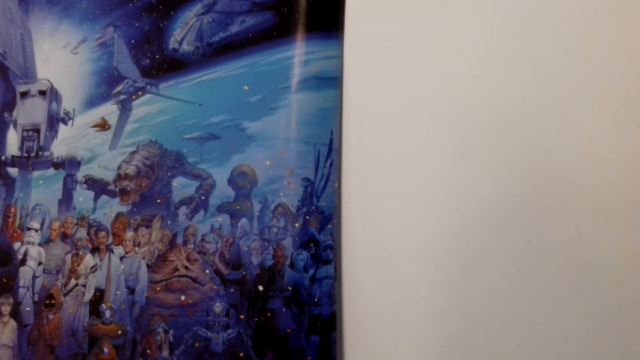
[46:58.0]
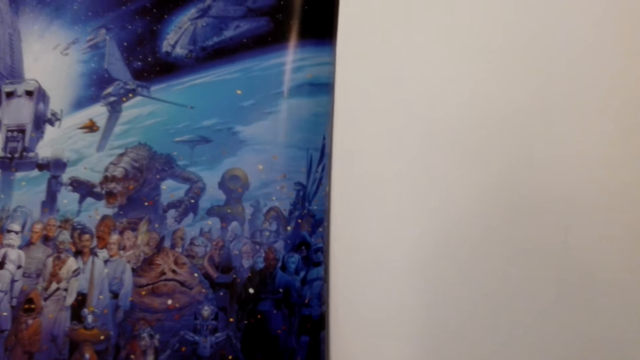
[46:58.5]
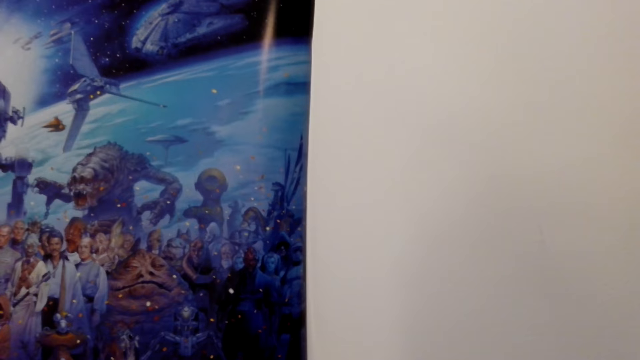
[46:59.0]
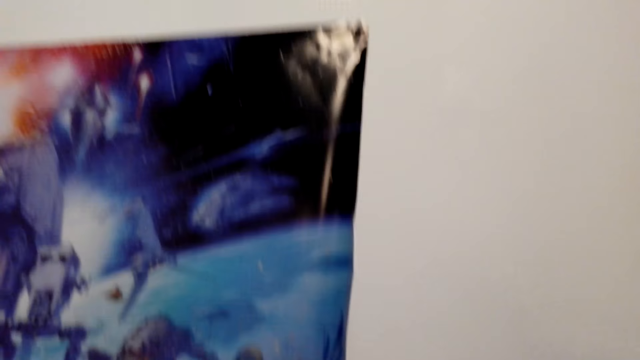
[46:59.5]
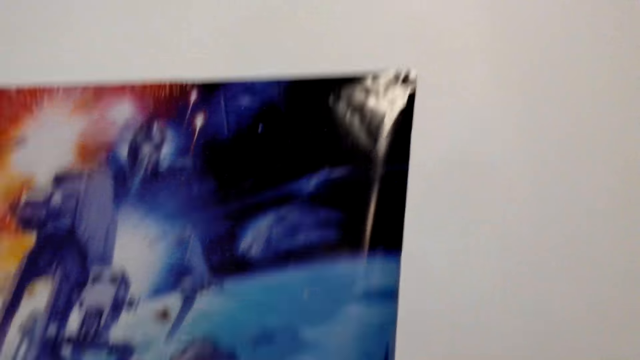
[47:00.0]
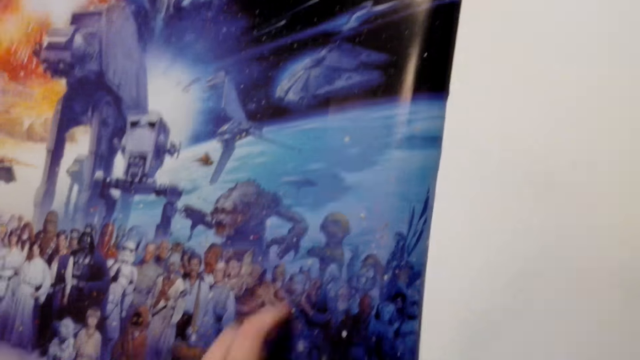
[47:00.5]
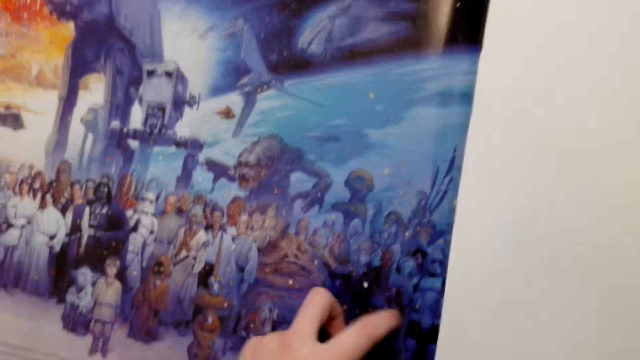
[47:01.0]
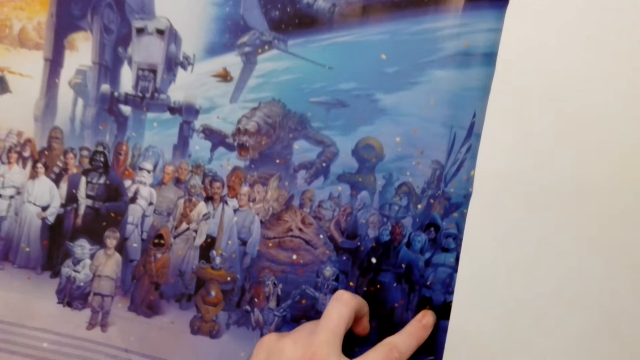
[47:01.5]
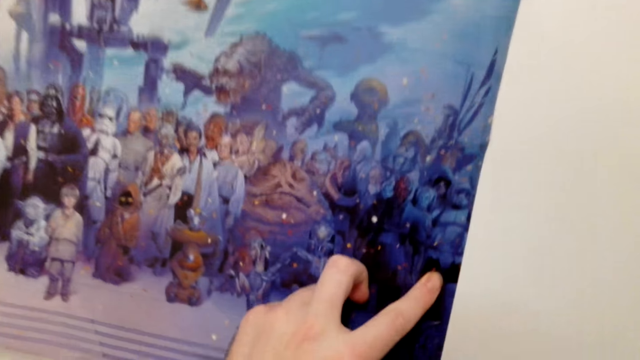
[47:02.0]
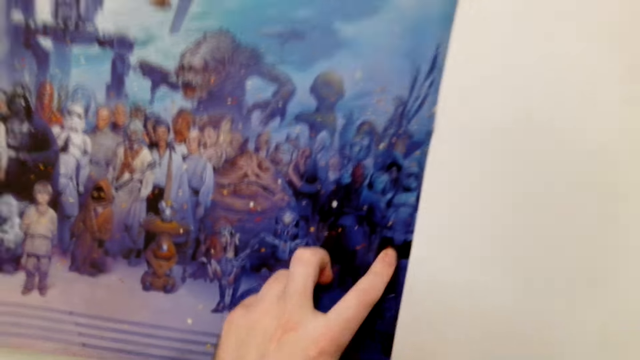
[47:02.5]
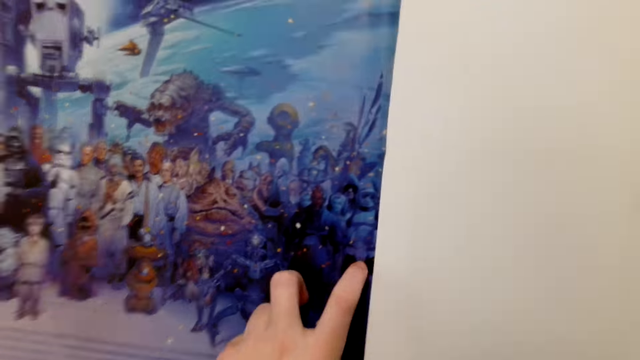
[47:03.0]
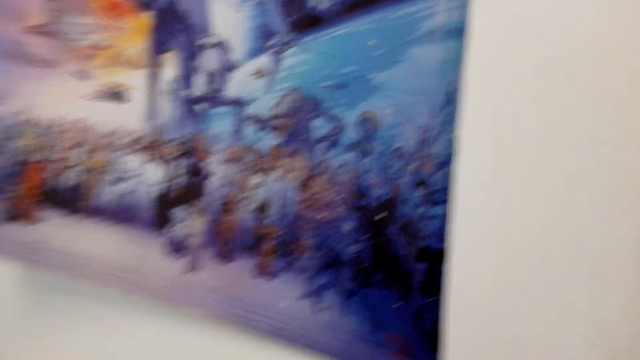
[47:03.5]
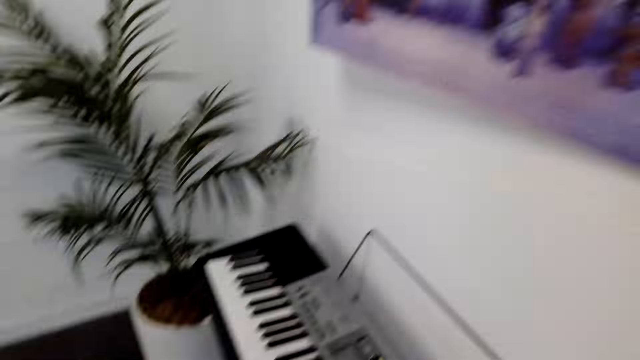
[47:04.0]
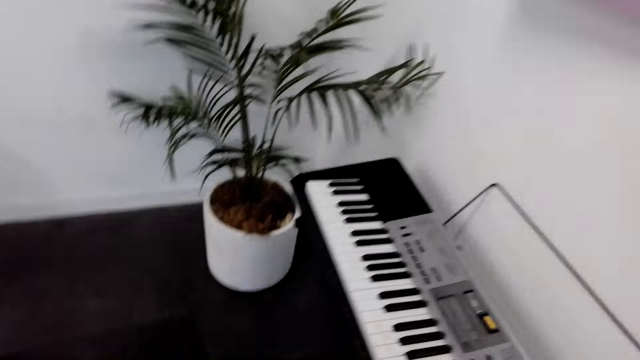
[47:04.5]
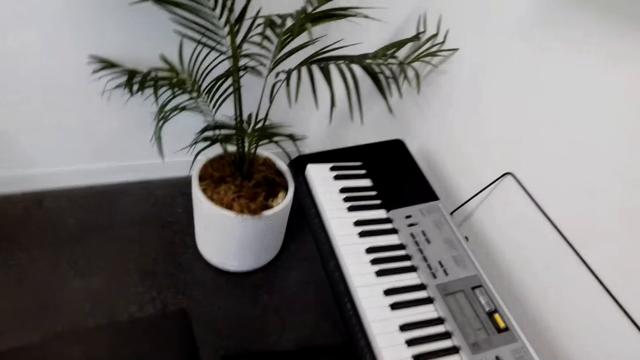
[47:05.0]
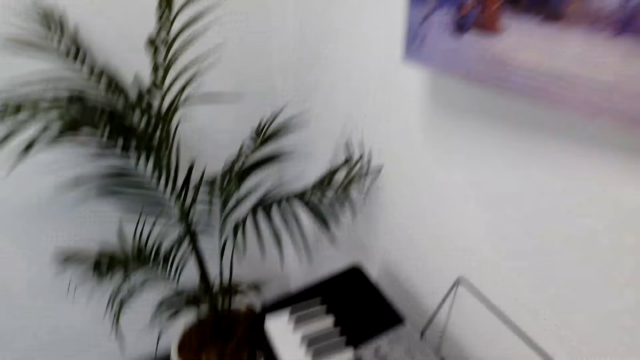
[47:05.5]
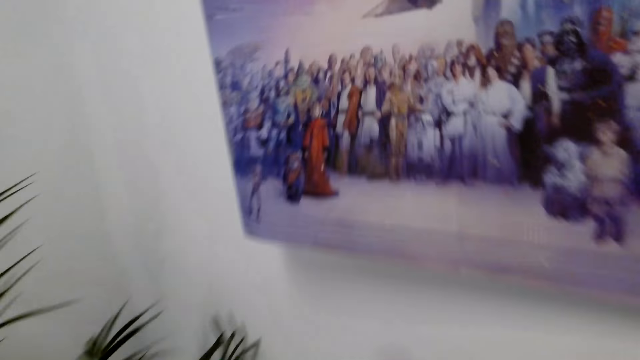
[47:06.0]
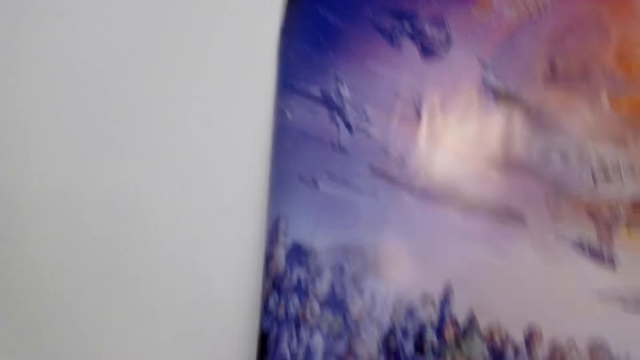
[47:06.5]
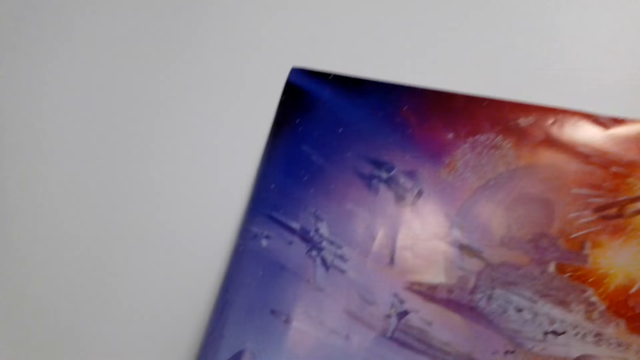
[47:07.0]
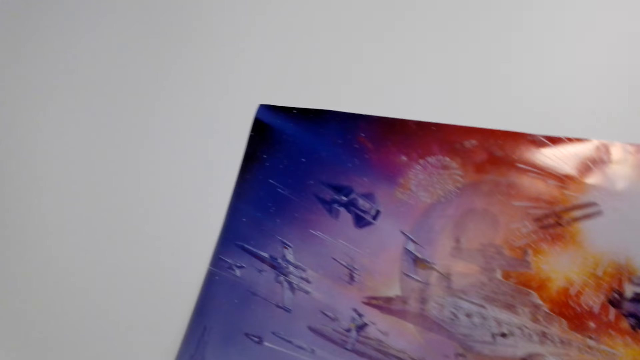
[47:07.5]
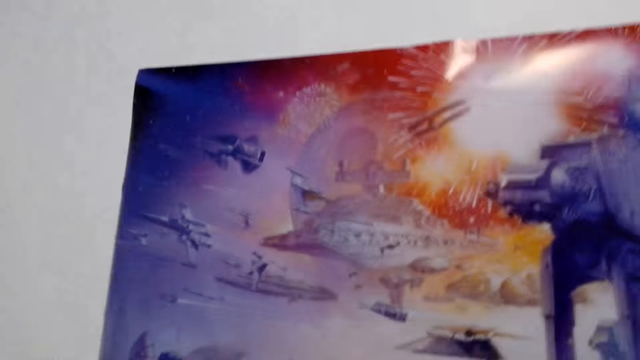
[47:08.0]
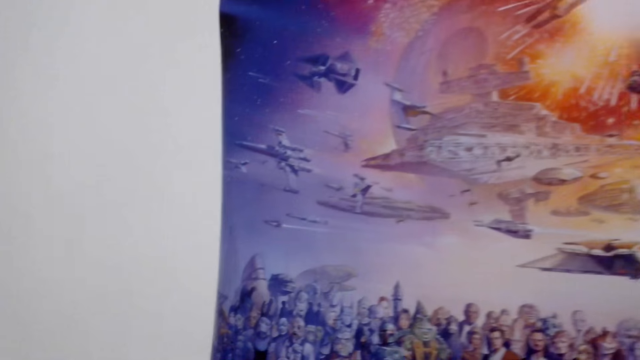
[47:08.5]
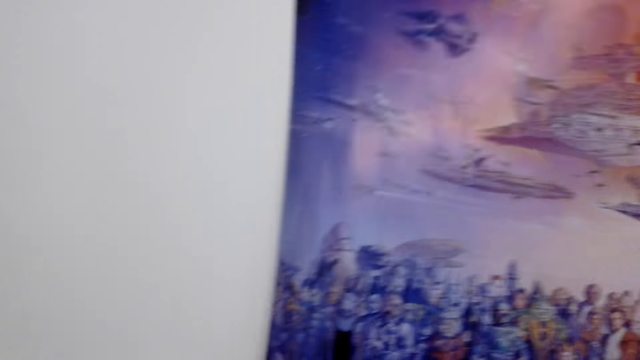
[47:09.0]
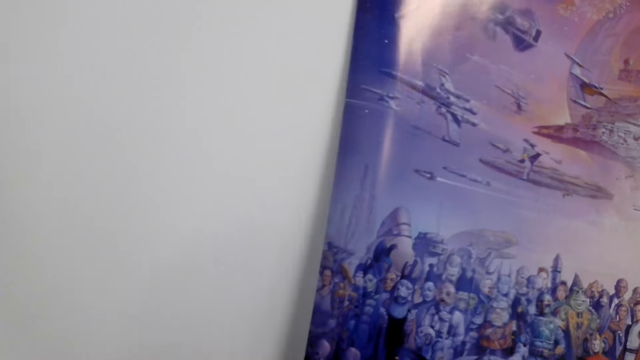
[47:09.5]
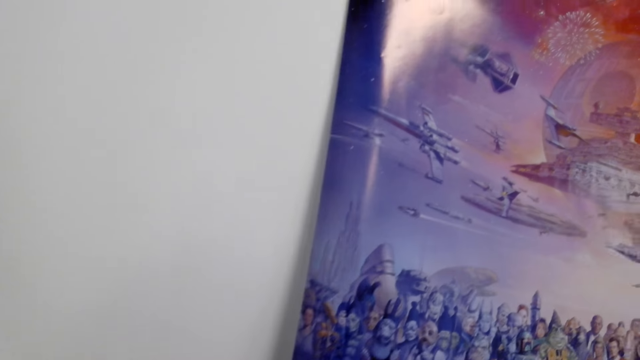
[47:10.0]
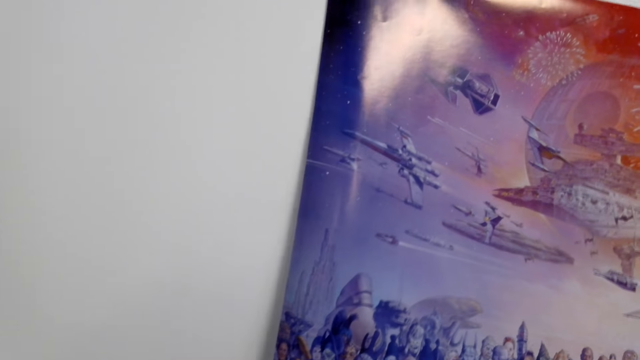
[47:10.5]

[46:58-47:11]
The camera wearer touches the picture. They look around. They look at the picture on the wall.

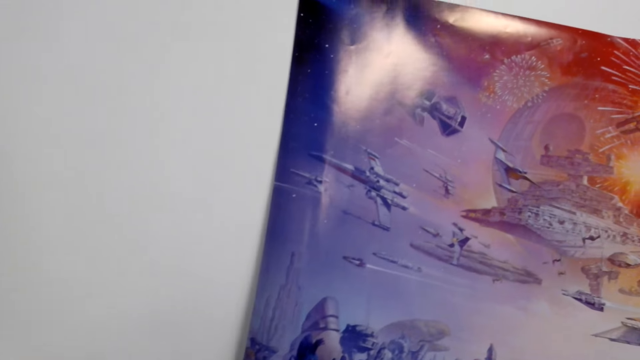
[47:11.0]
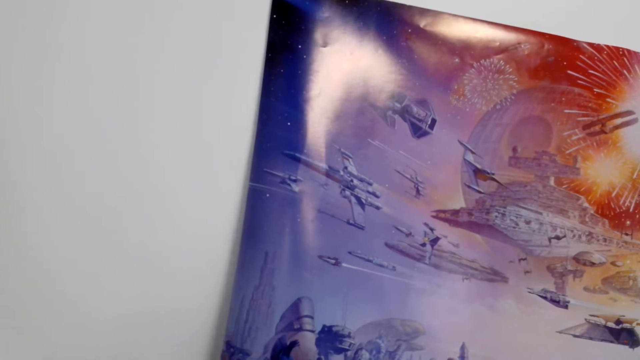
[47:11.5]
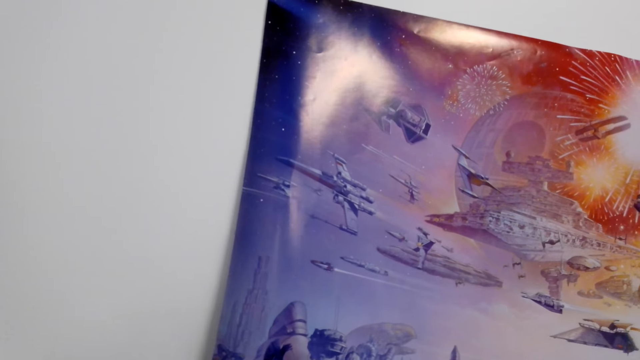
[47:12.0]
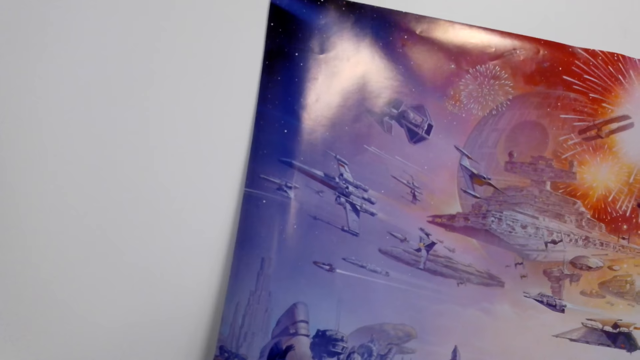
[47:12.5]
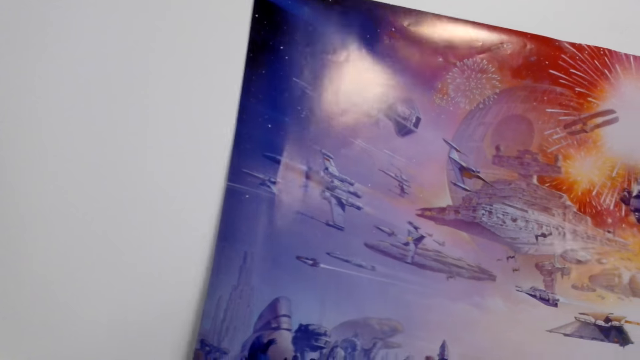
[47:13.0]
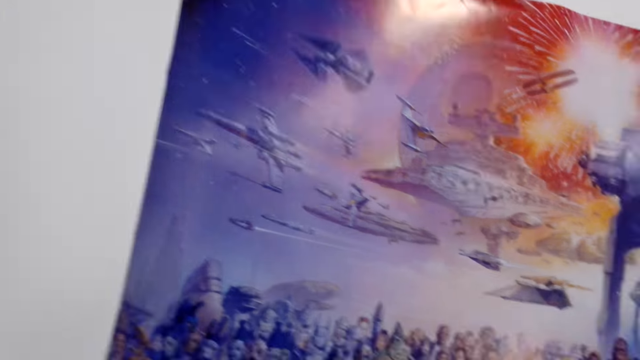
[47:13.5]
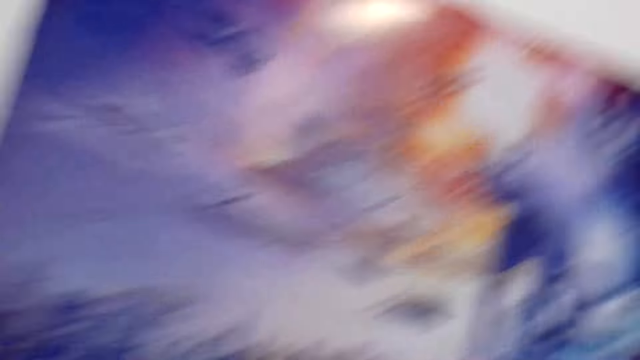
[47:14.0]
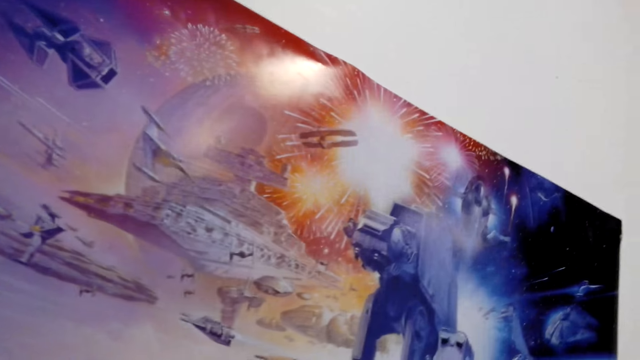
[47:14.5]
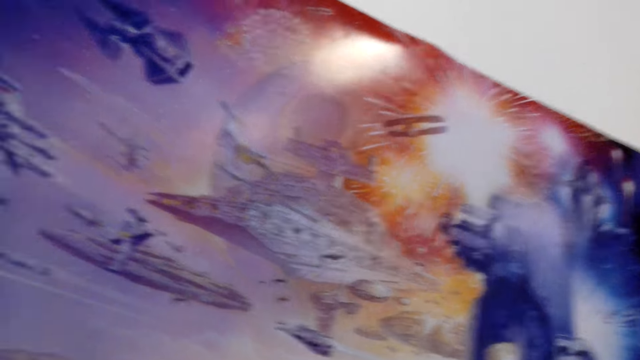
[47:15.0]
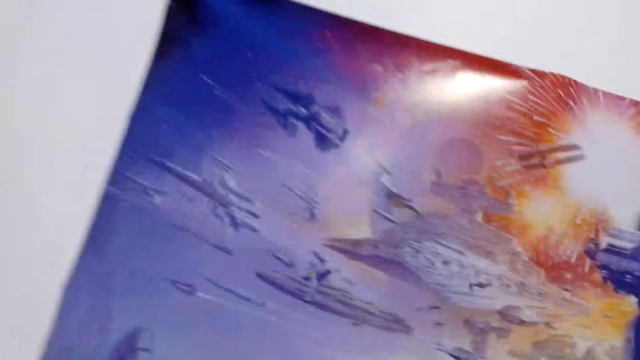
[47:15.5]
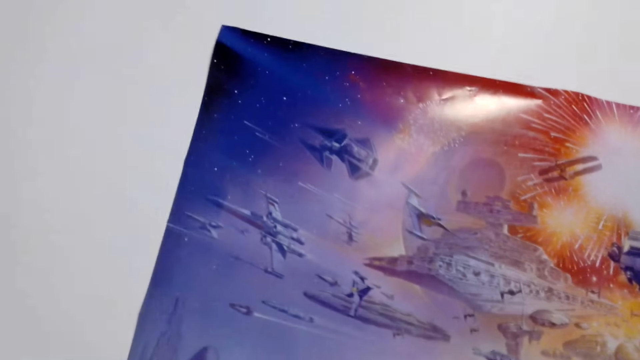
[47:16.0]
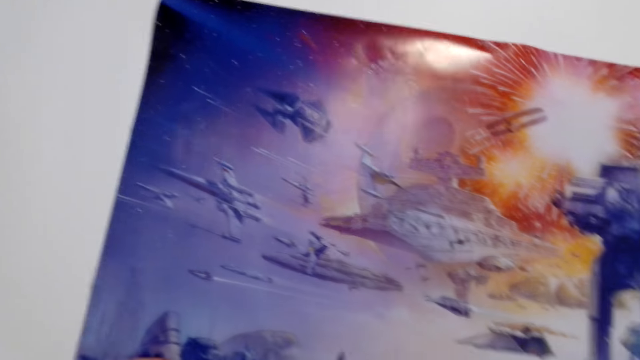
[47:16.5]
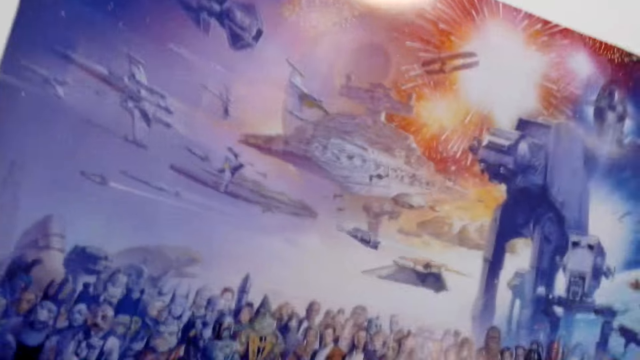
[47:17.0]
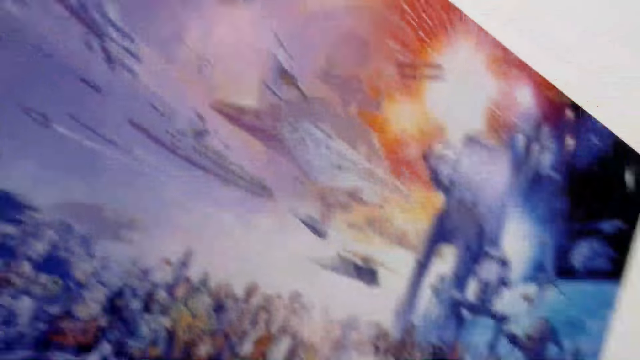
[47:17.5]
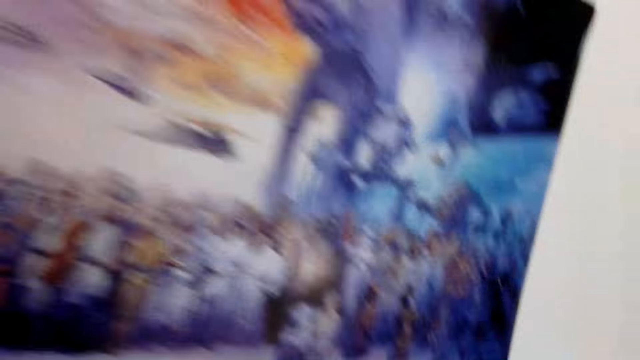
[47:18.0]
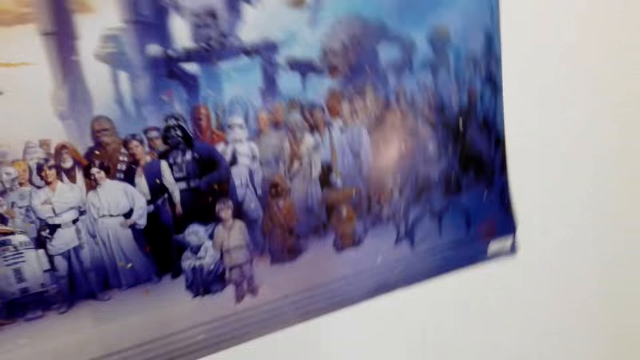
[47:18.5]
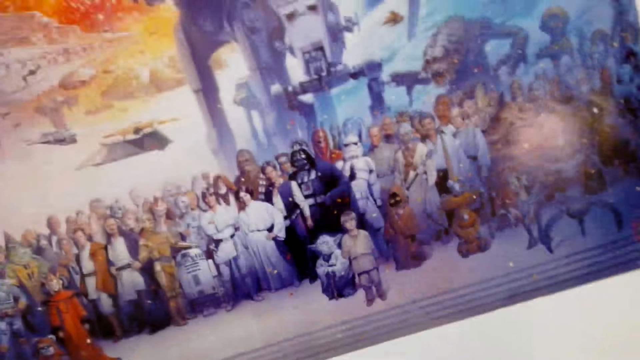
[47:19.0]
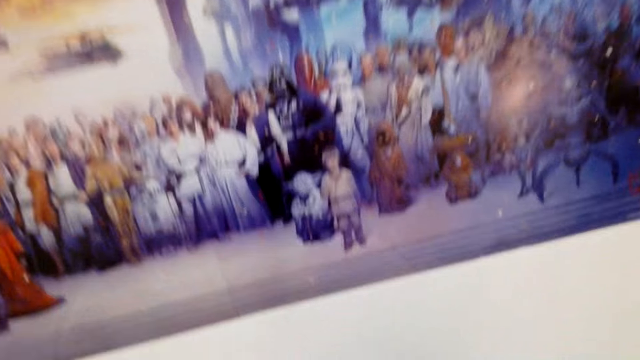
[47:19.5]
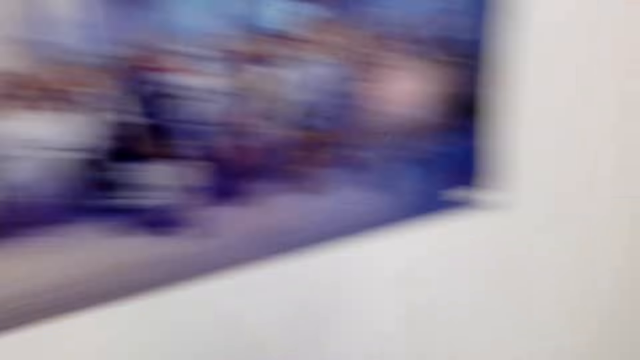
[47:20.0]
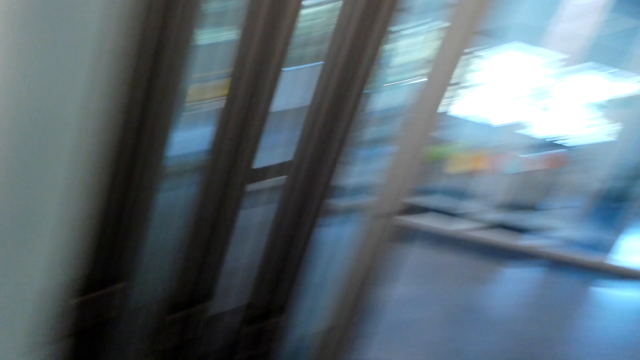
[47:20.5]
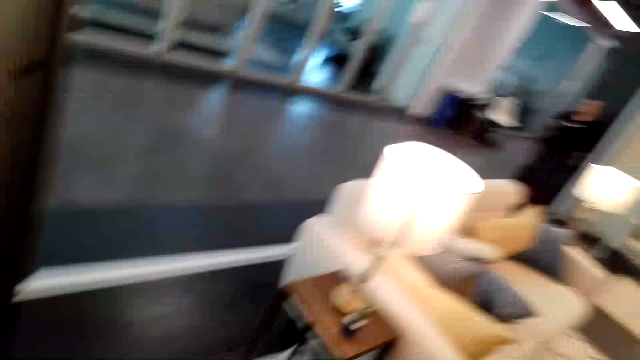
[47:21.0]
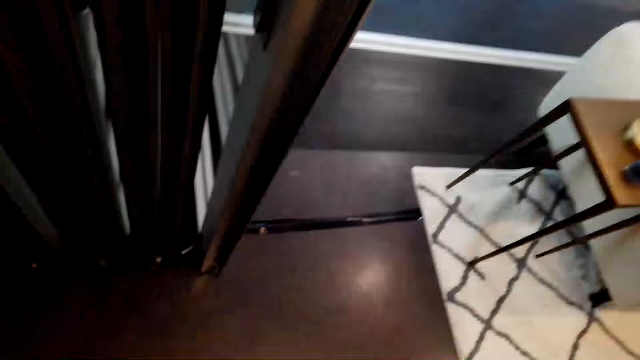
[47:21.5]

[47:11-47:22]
The camera wearer walks across the room.
